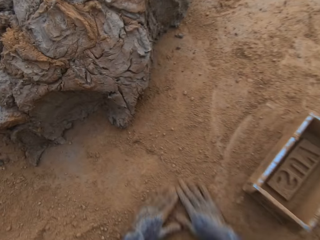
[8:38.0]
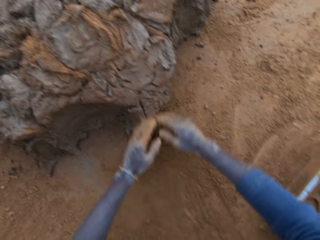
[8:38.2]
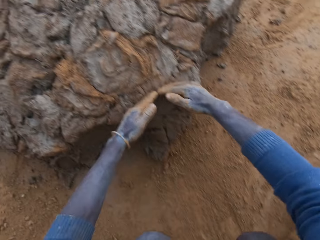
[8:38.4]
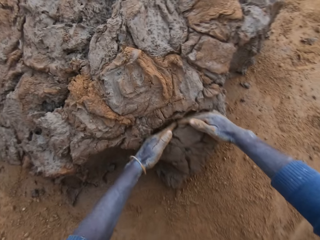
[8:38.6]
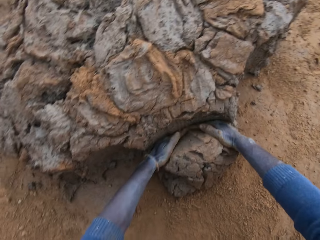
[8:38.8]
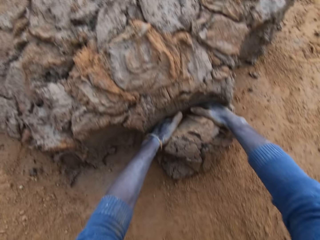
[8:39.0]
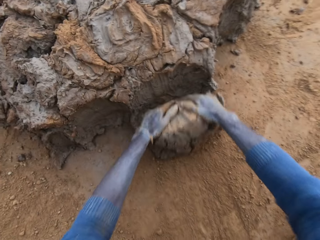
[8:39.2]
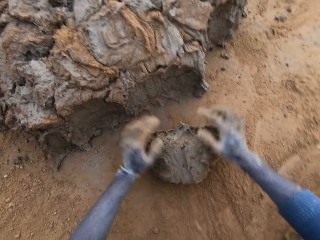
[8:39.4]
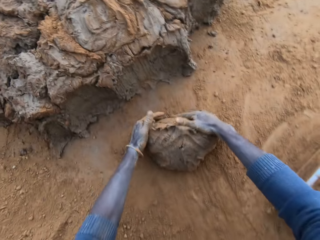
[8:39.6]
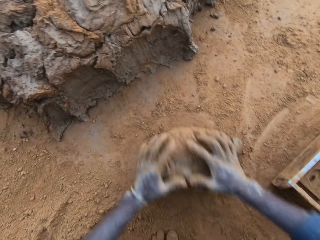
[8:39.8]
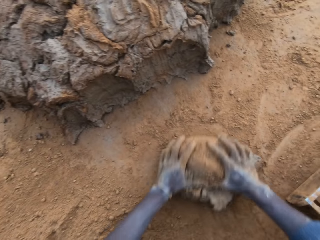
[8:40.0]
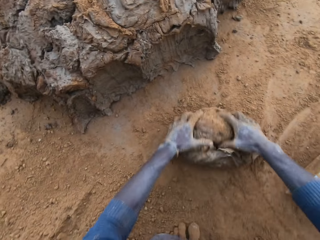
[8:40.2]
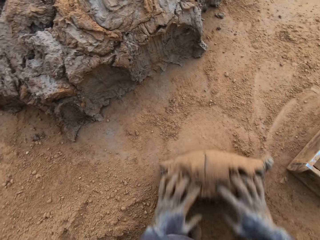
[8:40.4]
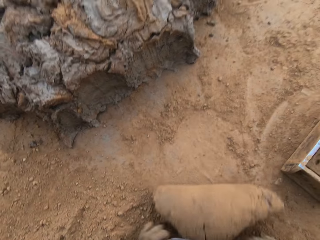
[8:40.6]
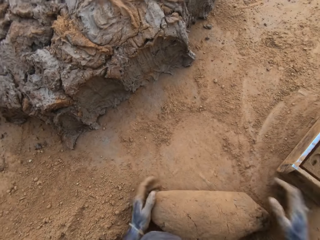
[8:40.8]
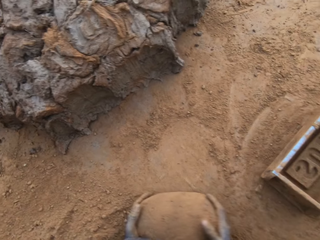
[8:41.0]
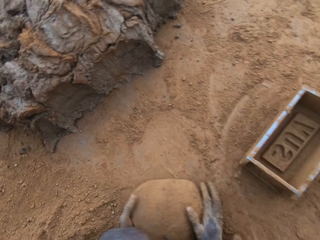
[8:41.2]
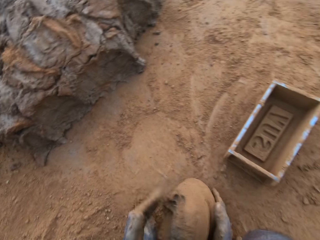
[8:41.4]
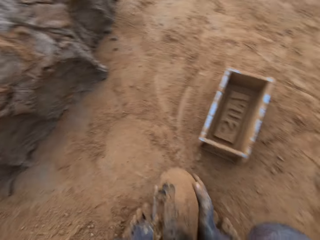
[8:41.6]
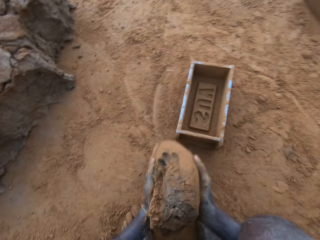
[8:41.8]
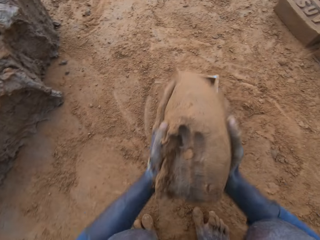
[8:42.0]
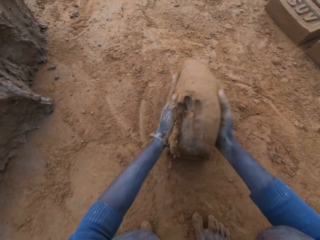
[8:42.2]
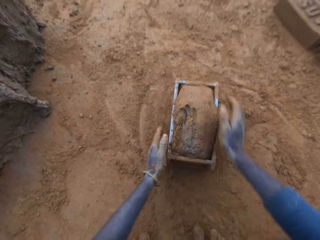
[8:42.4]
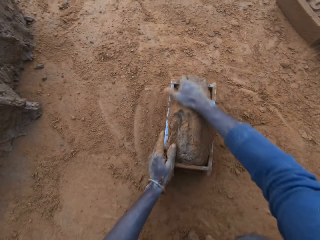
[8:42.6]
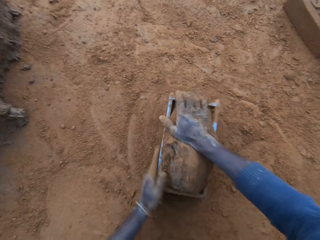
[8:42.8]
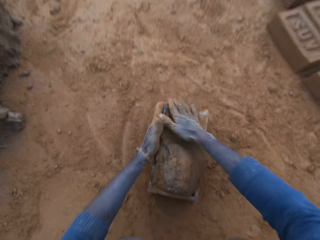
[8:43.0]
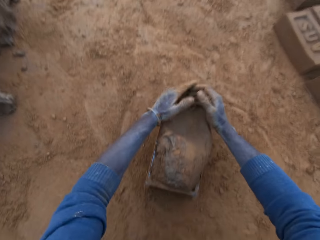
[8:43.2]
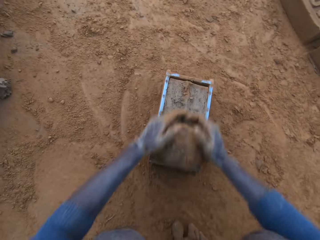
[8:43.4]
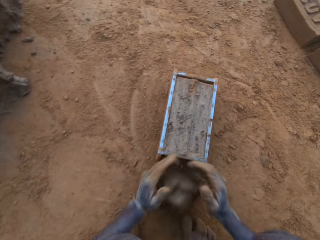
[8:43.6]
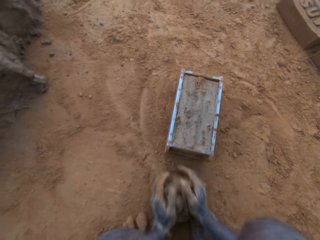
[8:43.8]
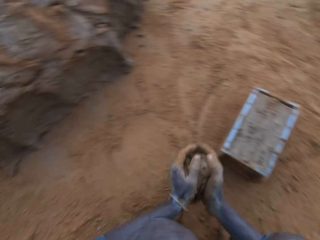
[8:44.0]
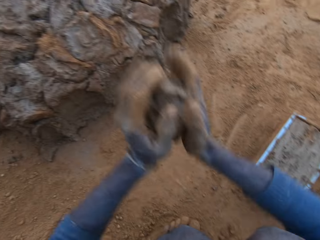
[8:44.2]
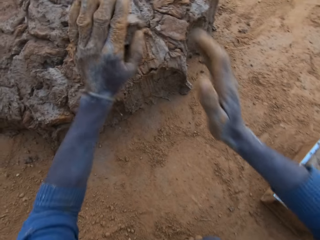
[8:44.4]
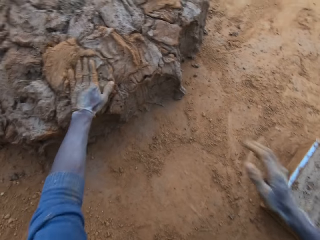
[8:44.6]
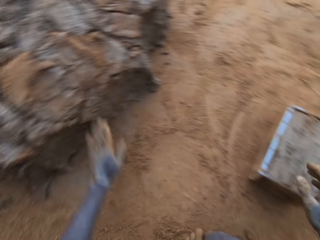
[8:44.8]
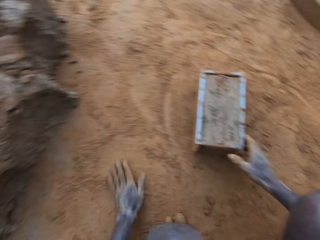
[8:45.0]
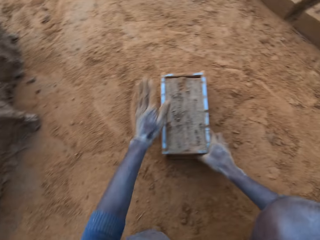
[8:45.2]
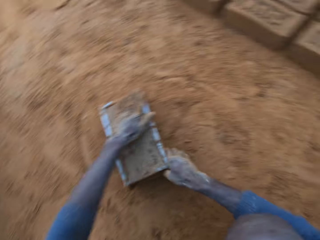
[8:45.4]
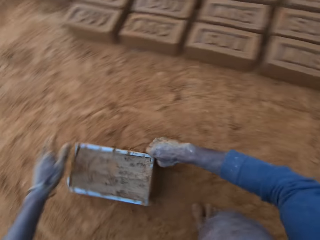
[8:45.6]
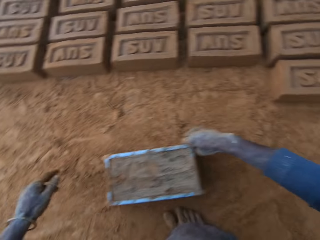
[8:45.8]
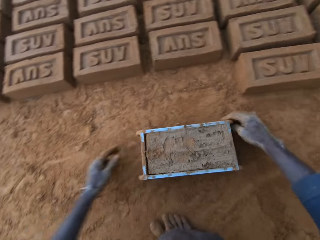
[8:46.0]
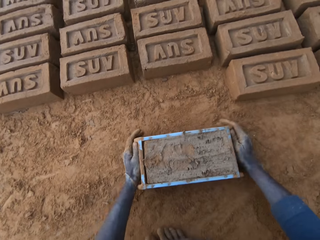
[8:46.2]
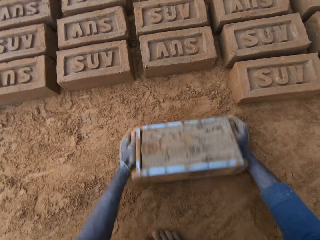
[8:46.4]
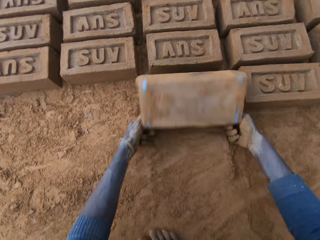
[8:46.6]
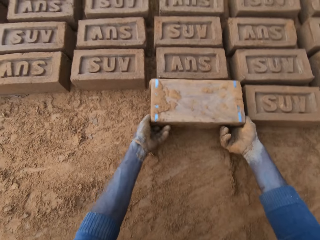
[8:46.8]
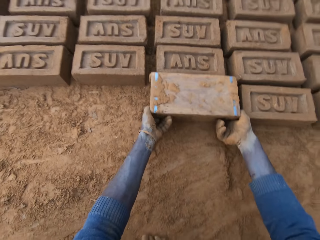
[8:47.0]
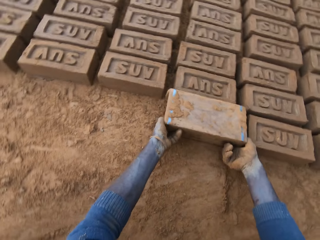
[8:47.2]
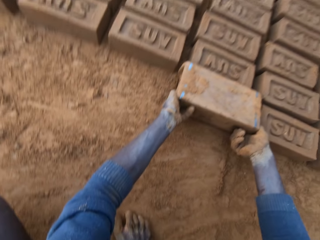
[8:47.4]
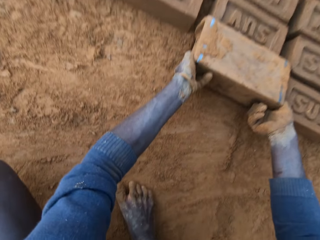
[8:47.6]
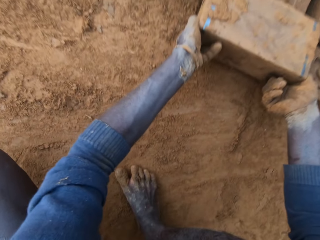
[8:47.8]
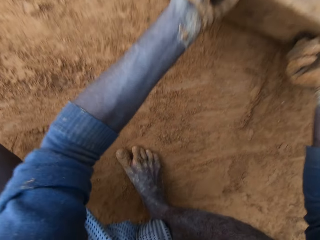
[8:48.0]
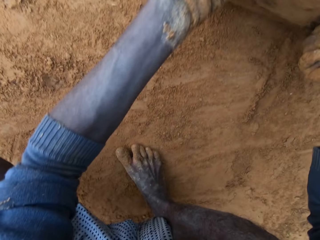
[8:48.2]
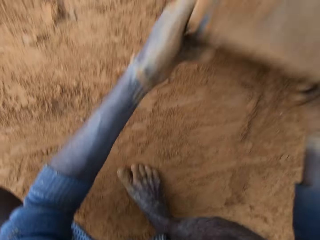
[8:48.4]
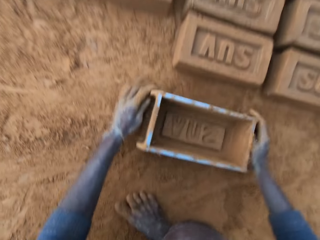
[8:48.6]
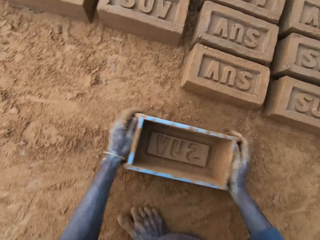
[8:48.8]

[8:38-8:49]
The camera wearer drops the mould on the ground. He packs clay from the clay mud with his hands. He rolls the clay down. He presses the clay with his hands. He picks the clay. He puts the clay into the clay mould. He presses the clay with his hands. He scrapes extra clay from the mould with his hands. He picks the clay. He throws the clay on the clay mud. He moves the clay mould on the ground with his hands. He turns the clay mould on the ground. He lifts the clay mould.

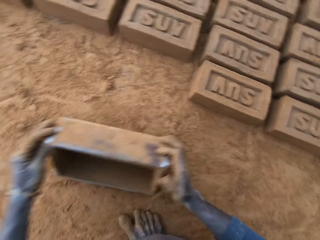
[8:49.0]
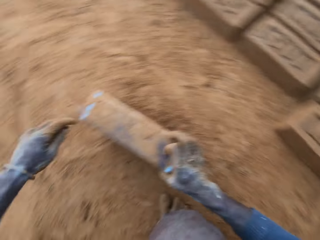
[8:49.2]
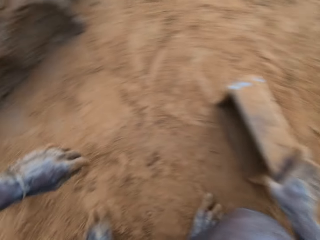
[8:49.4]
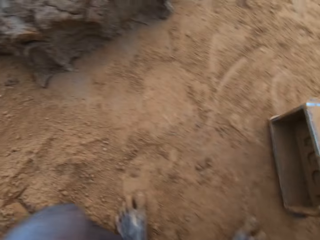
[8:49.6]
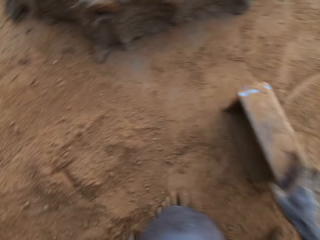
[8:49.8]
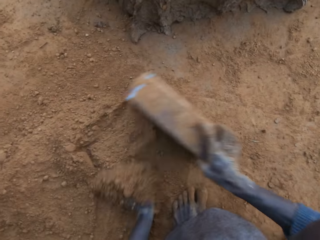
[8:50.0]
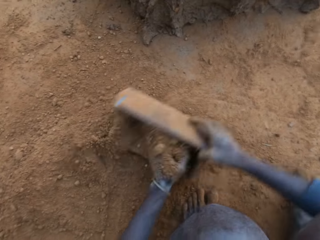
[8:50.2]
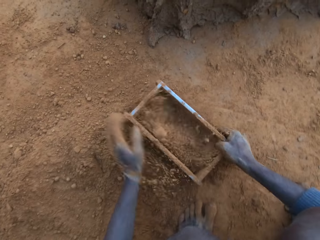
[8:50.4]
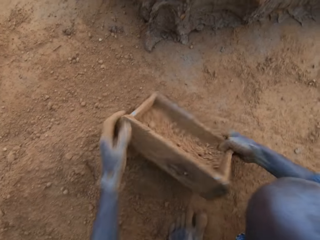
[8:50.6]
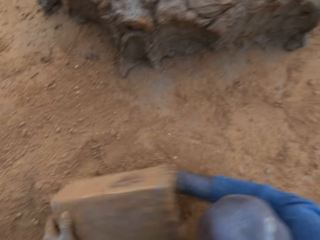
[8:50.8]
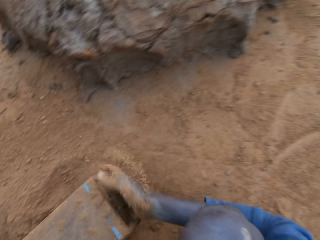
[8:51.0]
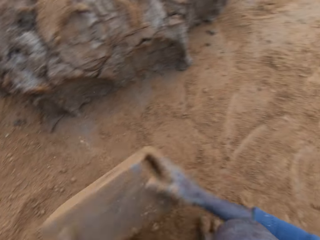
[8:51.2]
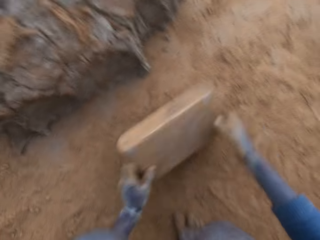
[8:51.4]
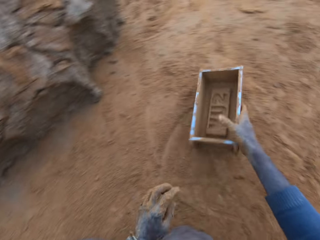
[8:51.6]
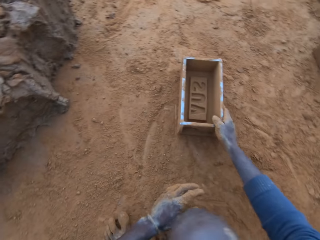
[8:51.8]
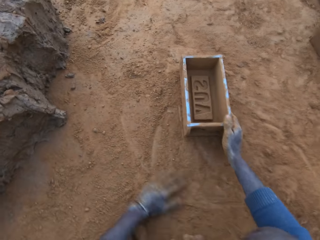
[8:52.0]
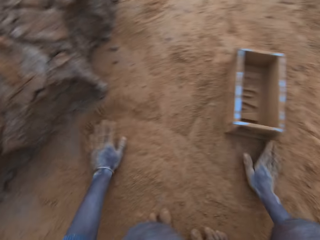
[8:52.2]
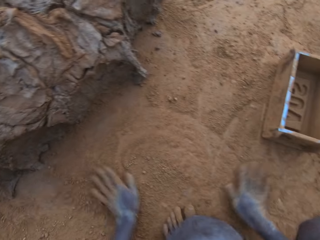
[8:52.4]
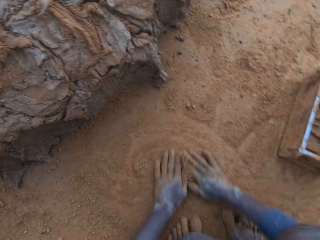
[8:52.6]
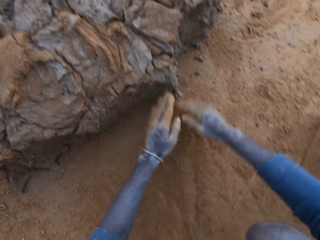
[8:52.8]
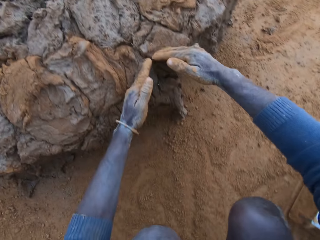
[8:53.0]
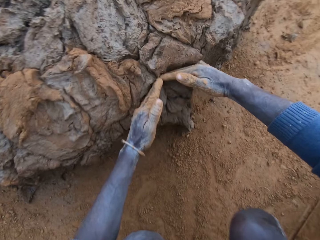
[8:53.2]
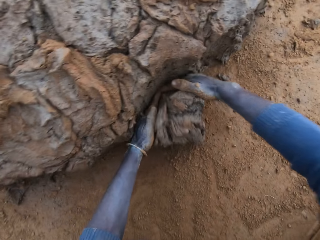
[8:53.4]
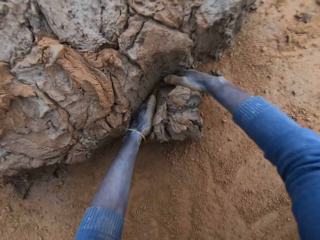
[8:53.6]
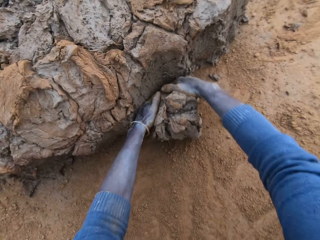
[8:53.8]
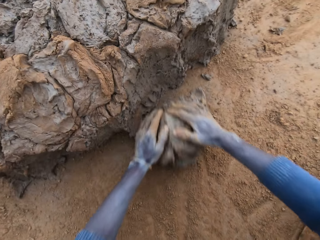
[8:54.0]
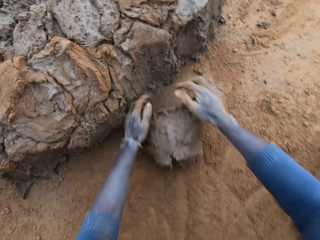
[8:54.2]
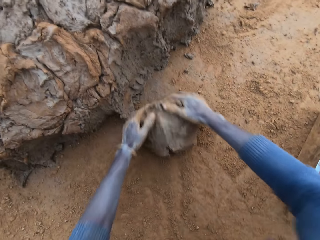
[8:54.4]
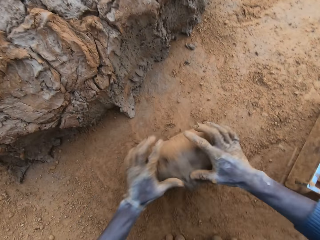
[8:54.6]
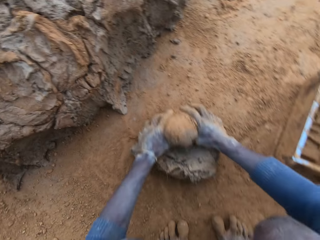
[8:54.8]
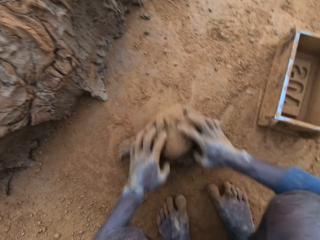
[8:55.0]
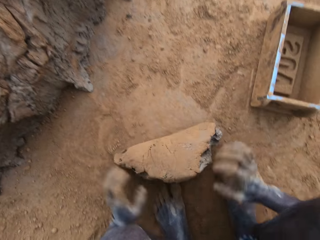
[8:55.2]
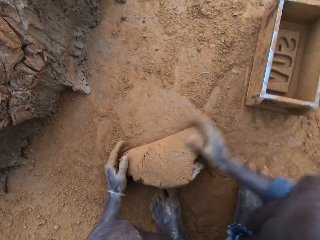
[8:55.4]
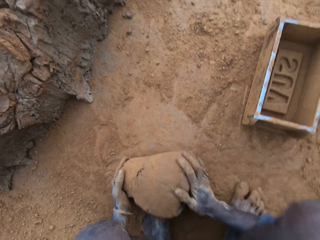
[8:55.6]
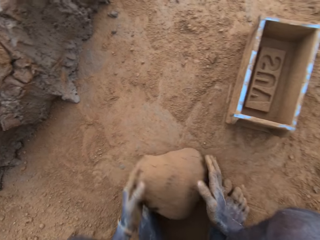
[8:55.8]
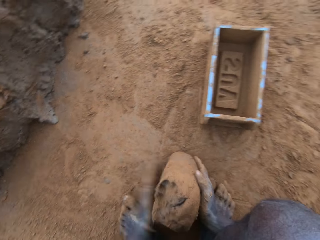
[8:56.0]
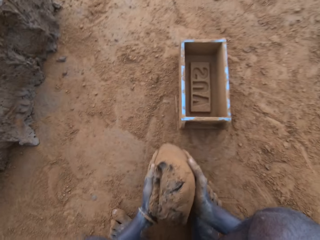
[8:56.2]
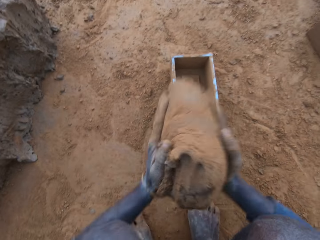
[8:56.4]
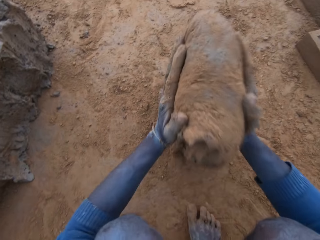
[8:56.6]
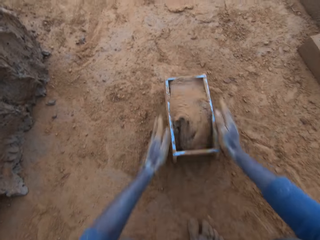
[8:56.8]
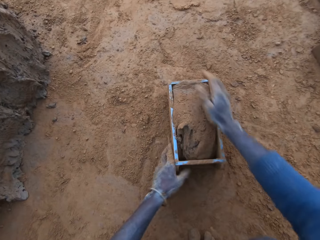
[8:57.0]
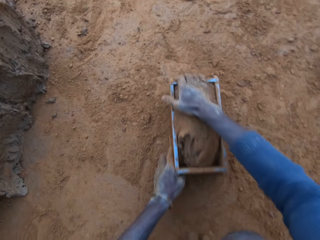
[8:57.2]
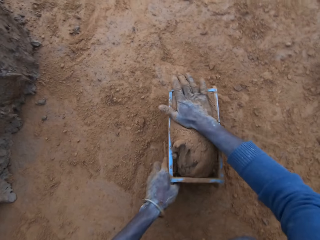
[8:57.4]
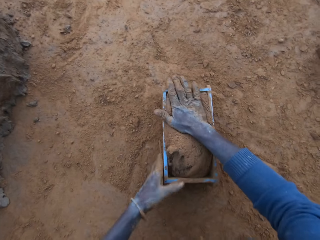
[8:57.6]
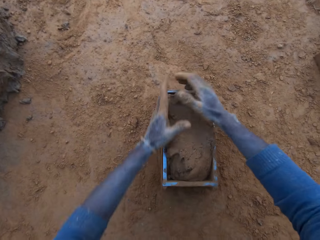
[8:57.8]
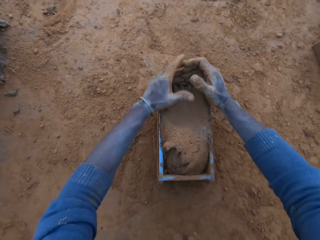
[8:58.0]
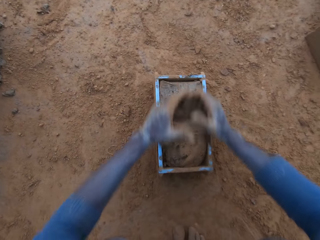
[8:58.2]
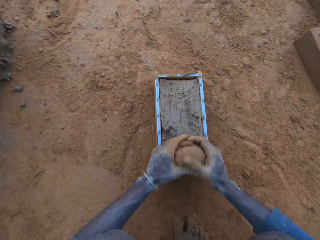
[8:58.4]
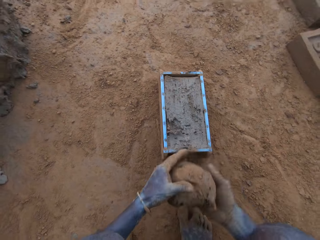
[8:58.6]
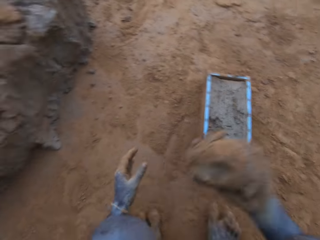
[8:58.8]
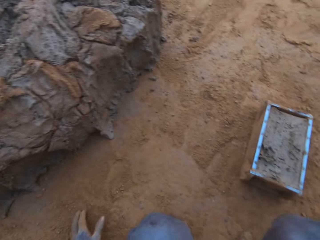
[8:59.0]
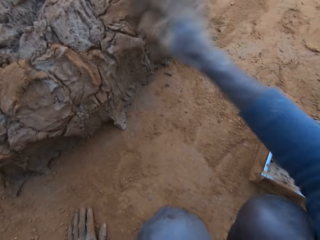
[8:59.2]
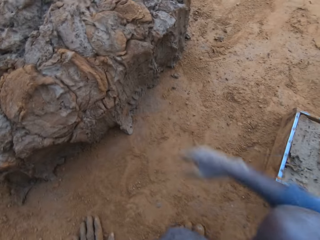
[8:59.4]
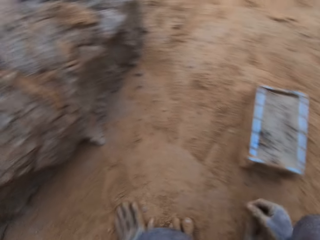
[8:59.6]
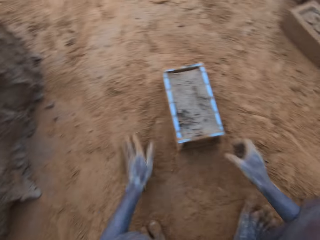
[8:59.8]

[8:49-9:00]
The camera wearer puts the clay mould down. He packs sand into the clay mould with his left hand. He pours the sand out of the clay mould. He drops the mould on the ground. He rubs his hands on sand. He packs clay from the clay mud with his hands. He presses the clay with his hands. He rolls the clay down. He puts the clay into the clay mould. He picks the clay. He presses the clay with his hands. He scrapes extra clay from the mould with his hands. He picks the clay. He throws the clay on the clay mud.
